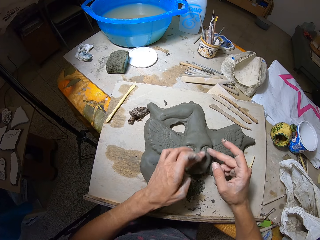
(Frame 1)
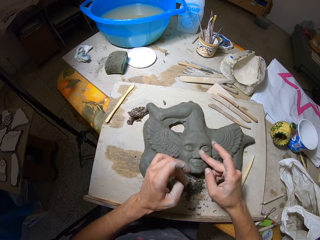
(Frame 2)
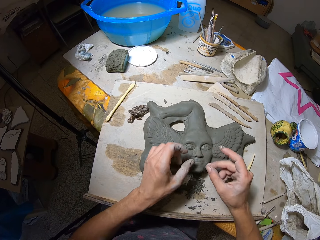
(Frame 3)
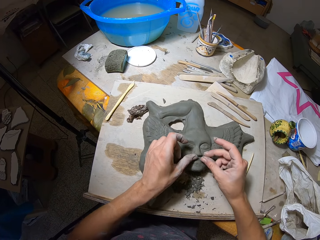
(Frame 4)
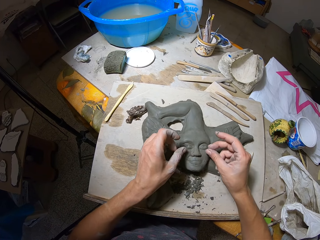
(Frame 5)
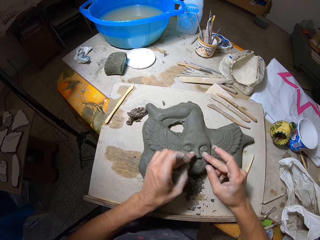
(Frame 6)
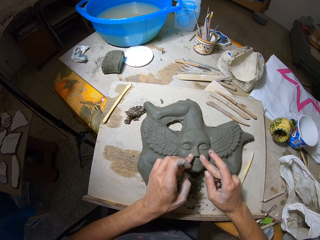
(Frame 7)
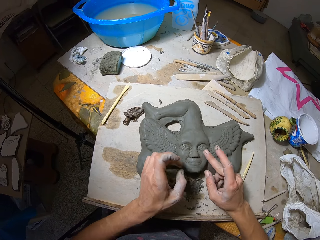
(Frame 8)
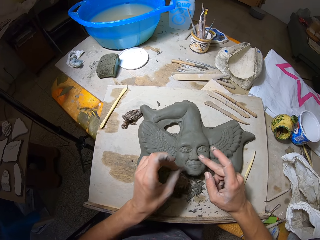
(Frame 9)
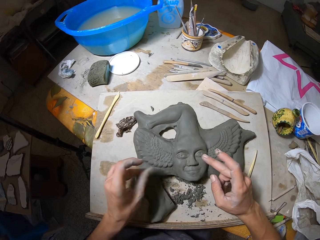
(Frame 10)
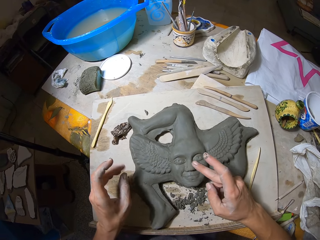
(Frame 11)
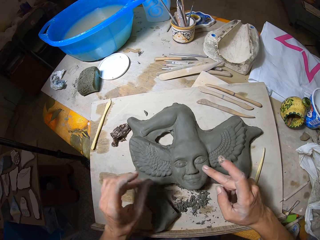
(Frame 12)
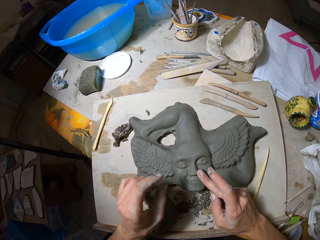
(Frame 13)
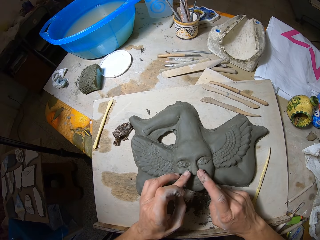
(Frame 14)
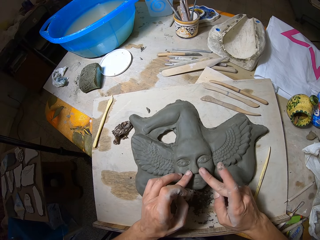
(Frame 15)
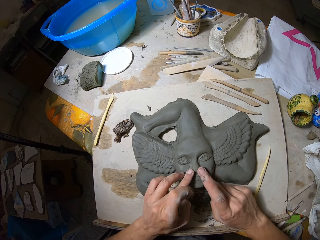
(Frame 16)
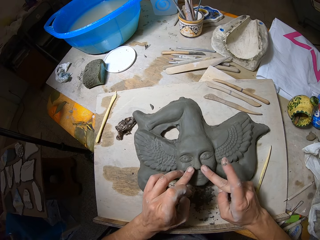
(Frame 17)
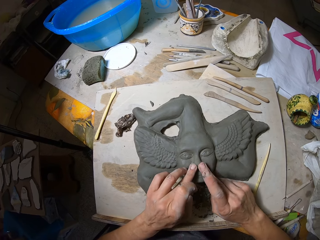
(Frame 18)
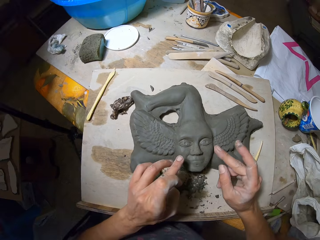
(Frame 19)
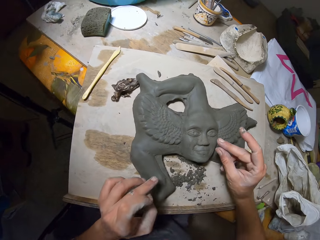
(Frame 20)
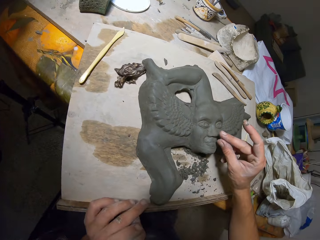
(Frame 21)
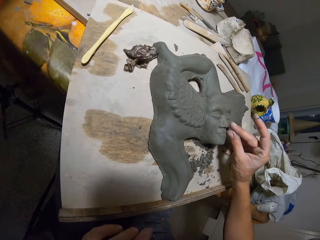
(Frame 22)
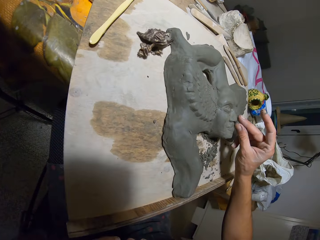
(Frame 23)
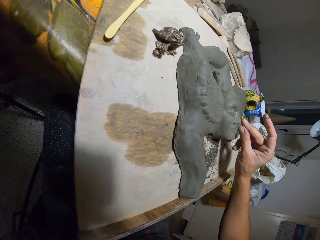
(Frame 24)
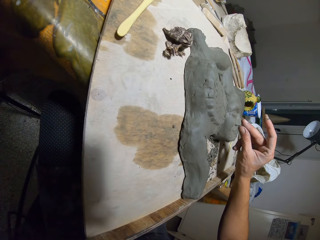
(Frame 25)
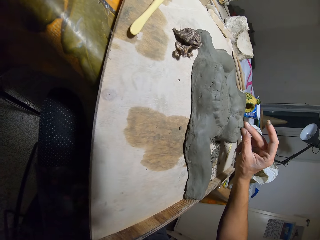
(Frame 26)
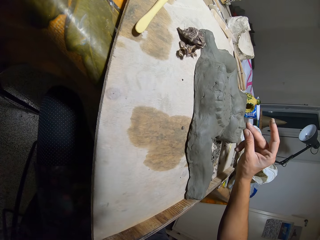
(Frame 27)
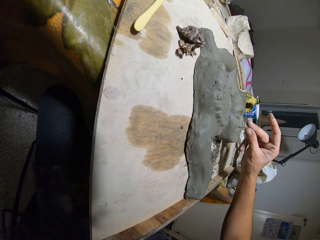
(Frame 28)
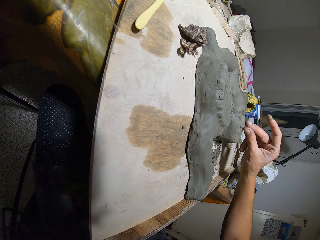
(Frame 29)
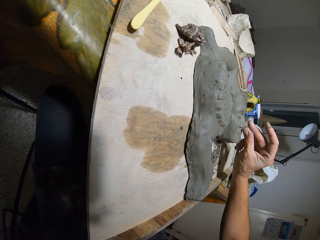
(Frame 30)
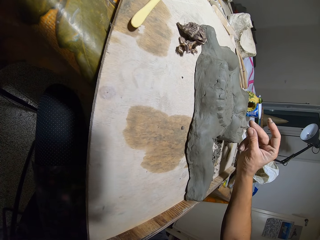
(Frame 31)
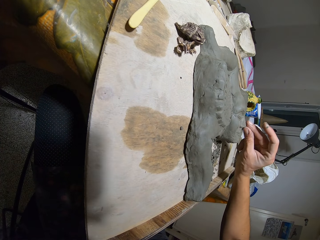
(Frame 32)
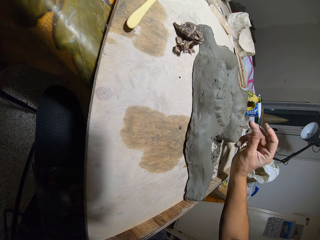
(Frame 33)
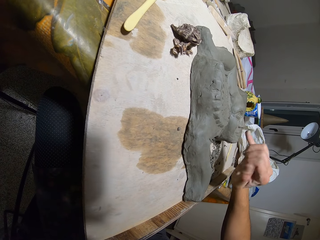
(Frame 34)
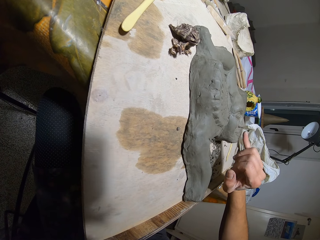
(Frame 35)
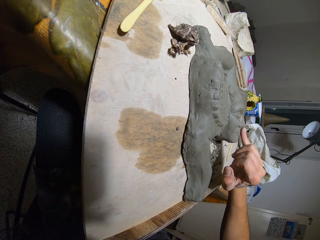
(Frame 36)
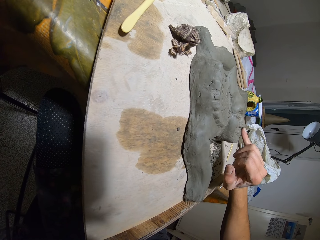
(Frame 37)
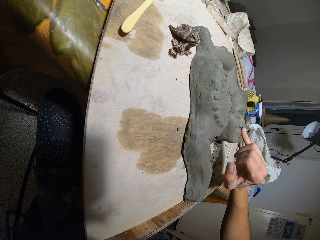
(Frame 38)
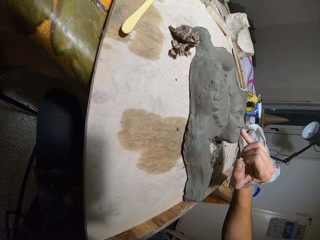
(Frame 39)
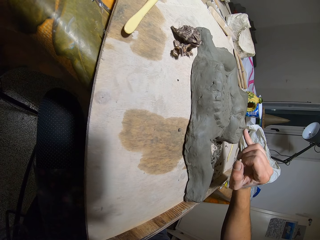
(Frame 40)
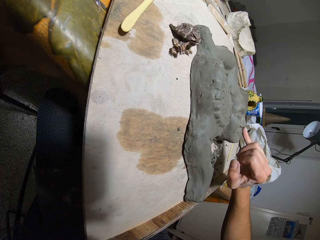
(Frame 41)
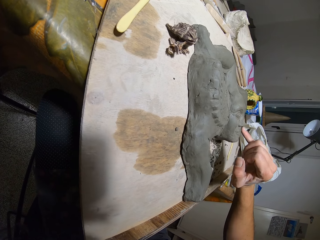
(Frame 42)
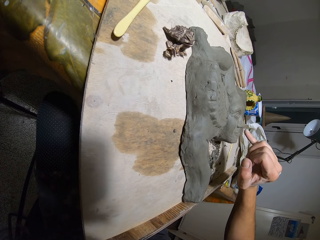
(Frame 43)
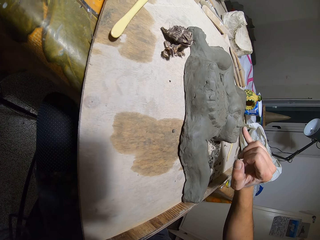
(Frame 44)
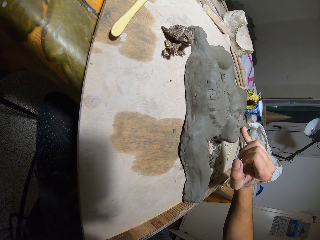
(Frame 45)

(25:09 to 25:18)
The camera wearer flicks off clay from his left hand. He smoothens the artwork with his hands.

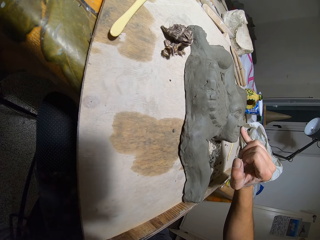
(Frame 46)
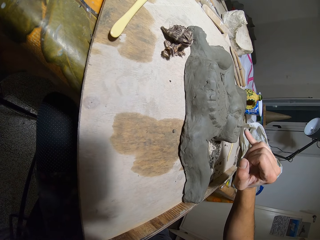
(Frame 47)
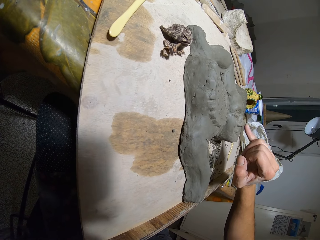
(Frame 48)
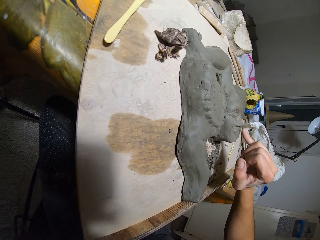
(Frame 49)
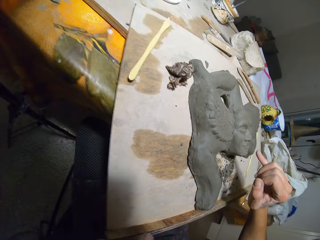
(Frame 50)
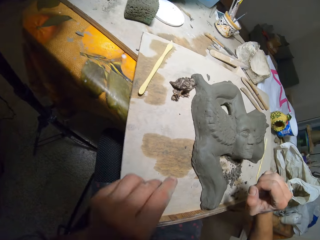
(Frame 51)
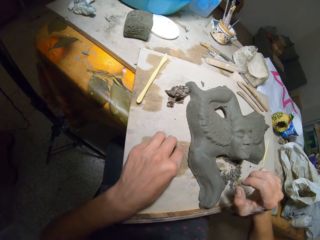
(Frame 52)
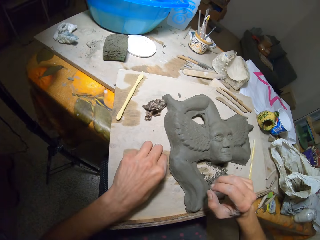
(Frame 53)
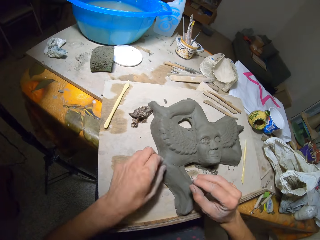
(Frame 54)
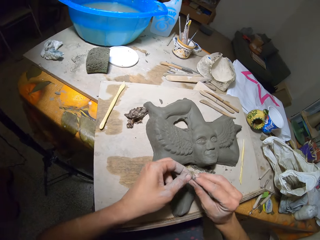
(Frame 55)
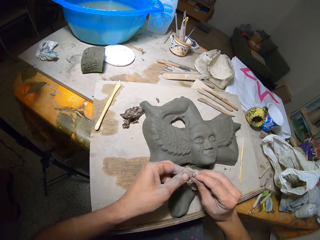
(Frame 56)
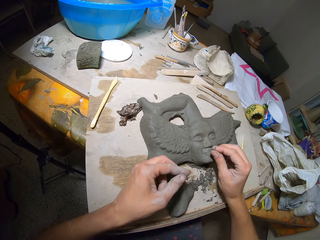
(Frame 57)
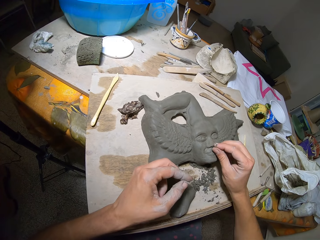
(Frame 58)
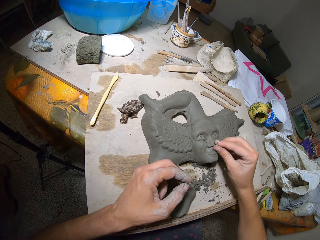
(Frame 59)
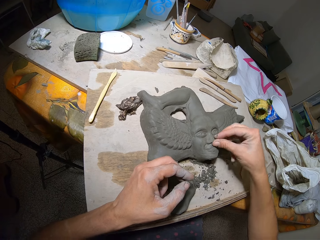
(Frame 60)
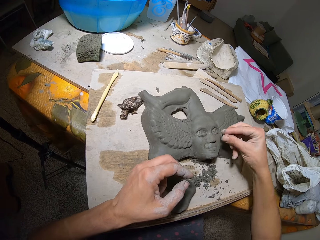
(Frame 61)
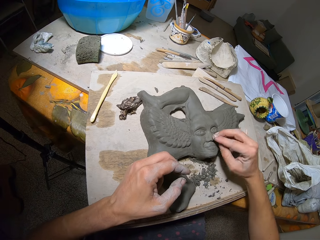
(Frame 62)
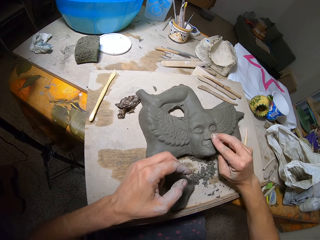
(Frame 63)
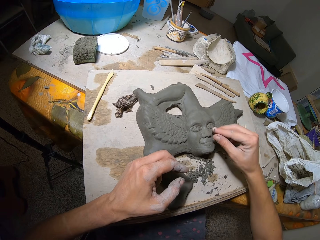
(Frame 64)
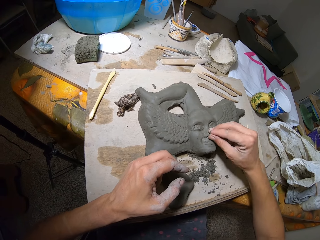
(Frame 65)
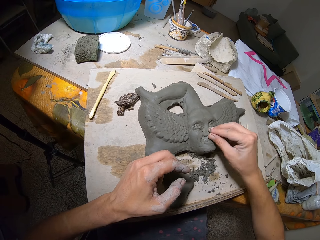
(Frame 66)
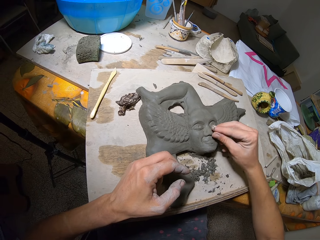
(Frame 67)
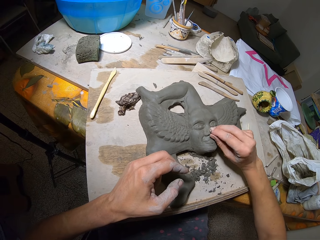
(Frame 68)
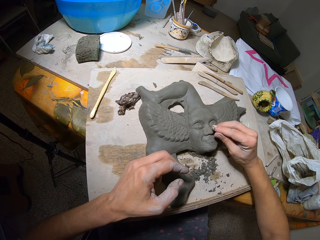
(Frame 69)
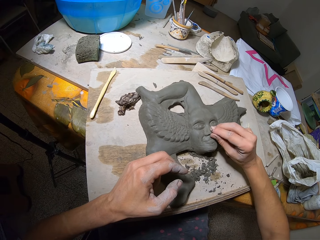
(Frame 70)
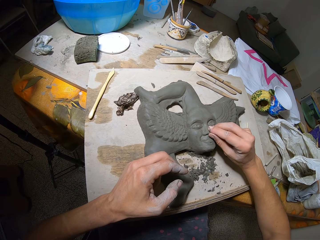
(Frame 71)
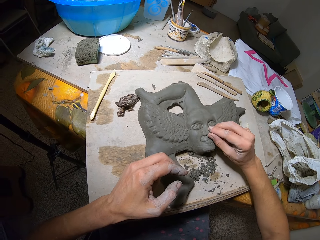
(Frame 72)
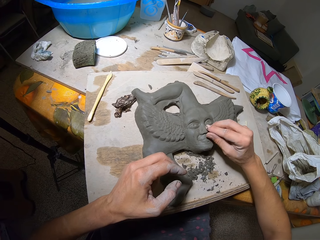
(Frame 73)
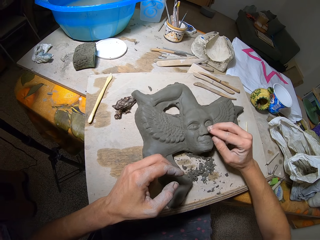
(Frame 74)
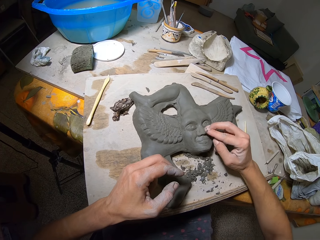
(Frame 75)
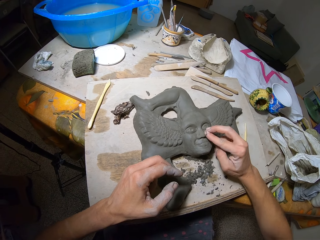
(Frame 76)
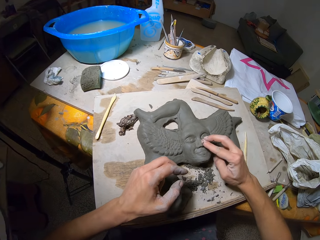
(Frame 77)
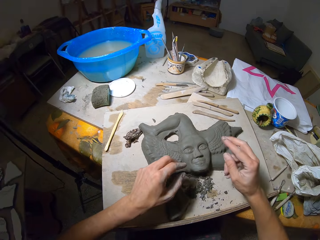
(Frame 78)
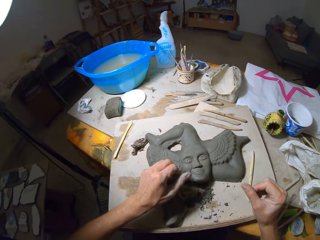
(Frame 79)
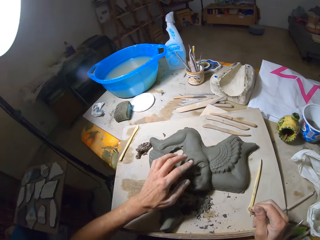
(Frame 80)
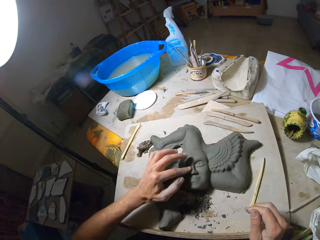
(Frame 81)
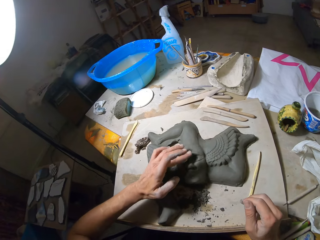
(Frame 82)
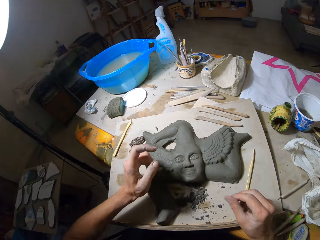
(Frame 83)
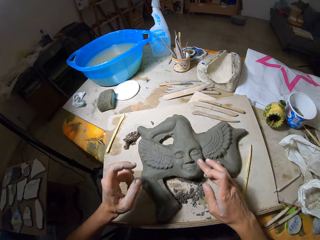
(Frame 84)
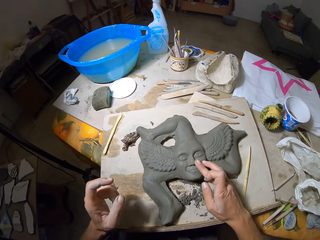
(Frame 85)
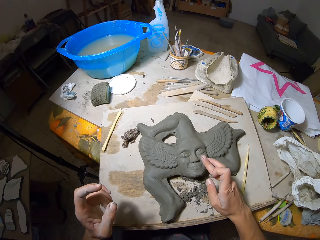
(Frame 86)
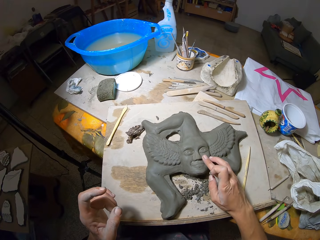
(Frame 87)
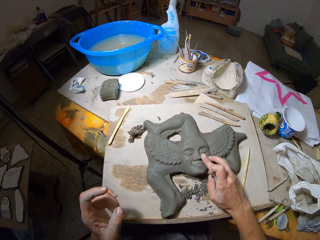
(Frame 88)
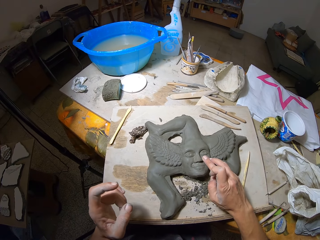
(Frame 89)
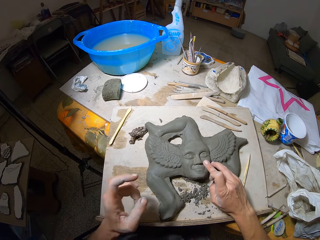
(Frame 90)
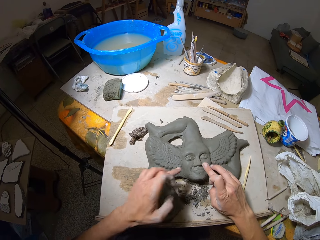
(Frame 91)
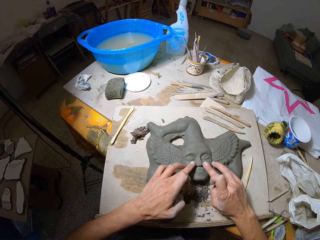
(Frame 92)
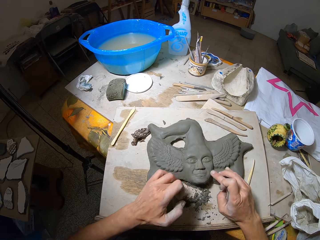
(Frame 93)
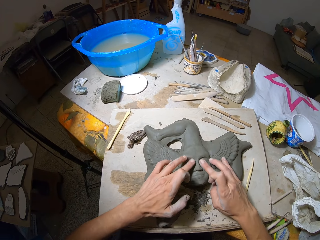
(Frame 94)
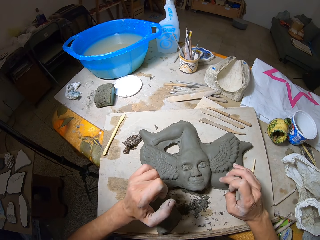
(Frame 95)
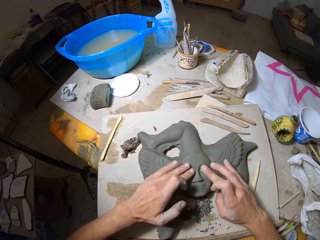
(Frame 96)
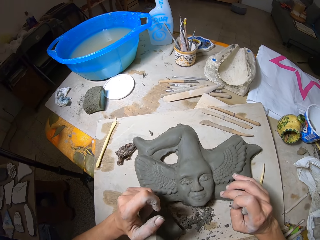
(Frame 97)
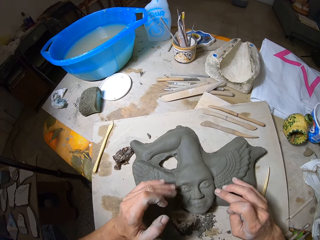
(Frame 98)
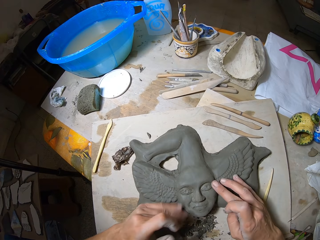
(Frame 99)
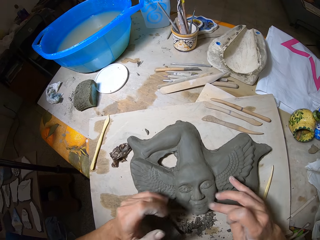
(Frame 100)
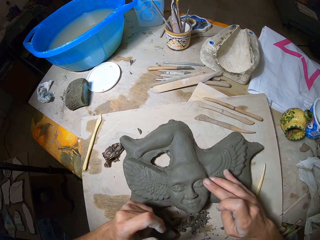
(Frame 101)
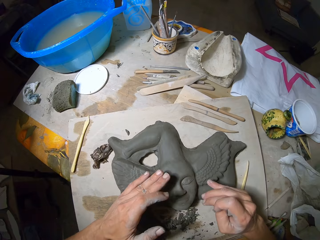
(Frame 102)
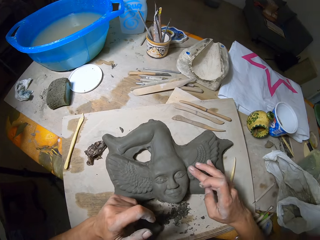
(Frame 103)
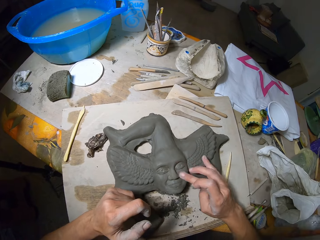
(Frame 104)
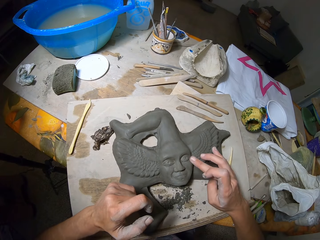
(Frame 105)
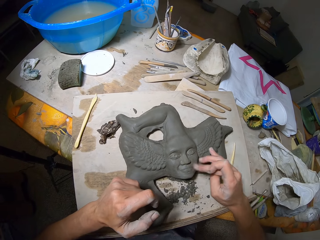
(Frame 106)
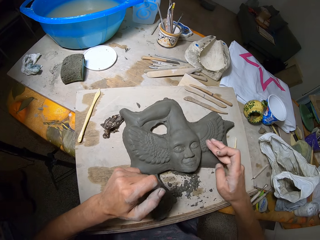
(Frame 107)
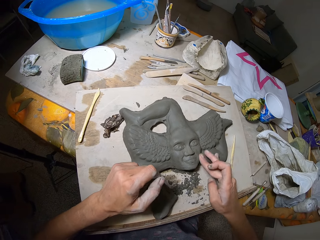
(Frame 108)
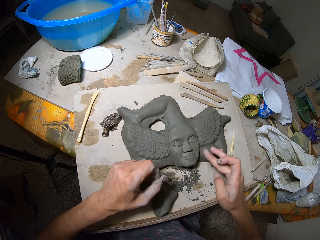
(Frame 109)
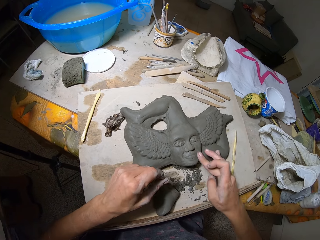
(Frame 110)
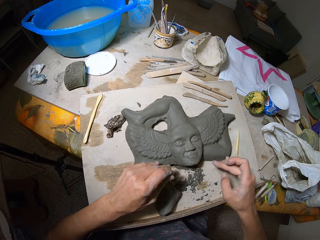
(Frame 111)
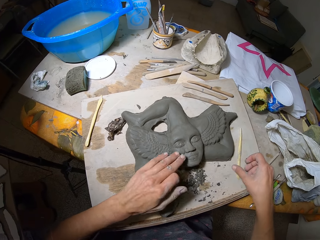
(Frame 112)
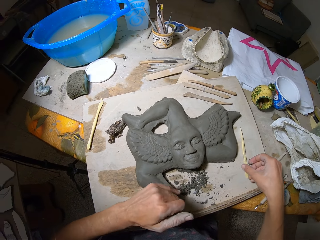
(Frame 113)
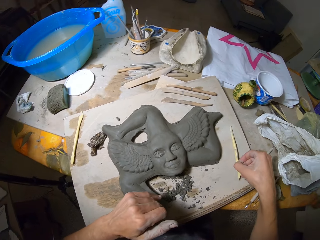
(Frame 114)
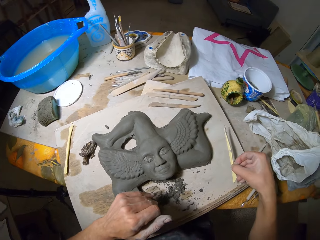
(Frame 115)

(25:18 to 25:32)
The camera wearer picks a bit of clay from the table with his left hand. He passes the bit of clay to his right hand from his left. He smoothens the artwork with clay in his hands. He models the carving. He smoothens the artwork with his hands. He picks the carver from the table with his right hand.
